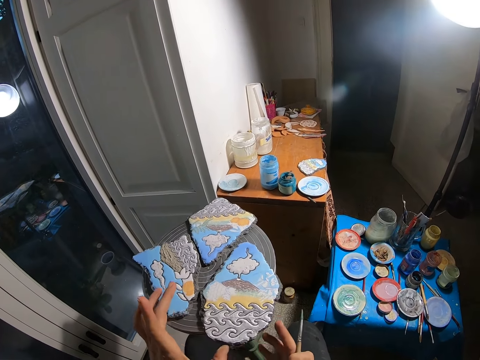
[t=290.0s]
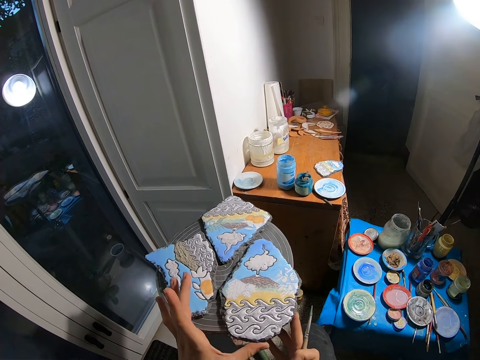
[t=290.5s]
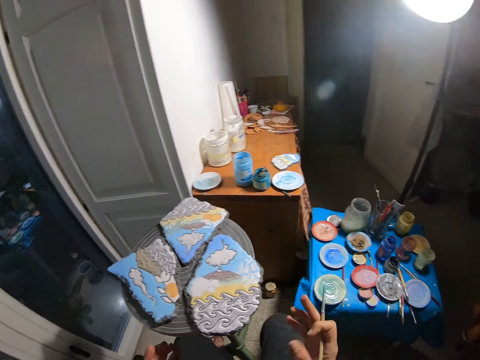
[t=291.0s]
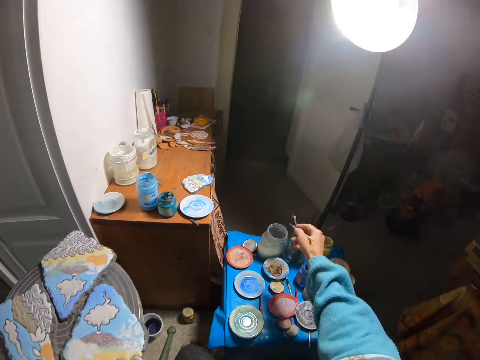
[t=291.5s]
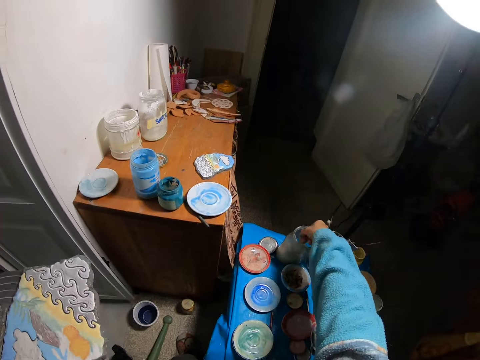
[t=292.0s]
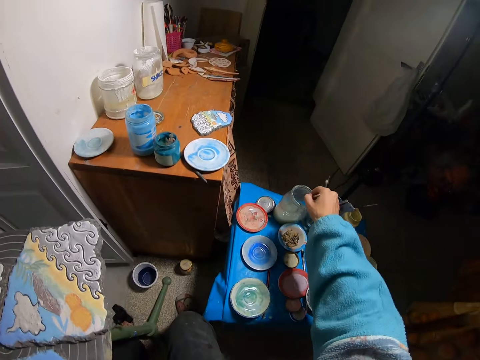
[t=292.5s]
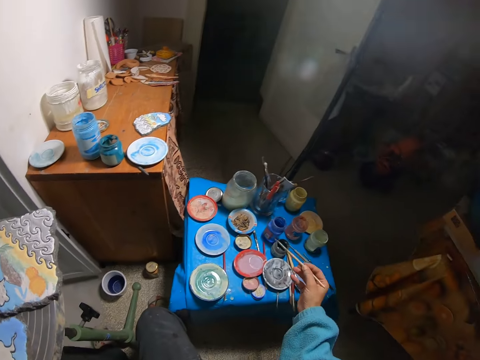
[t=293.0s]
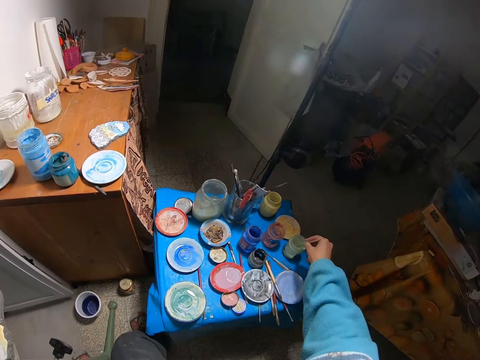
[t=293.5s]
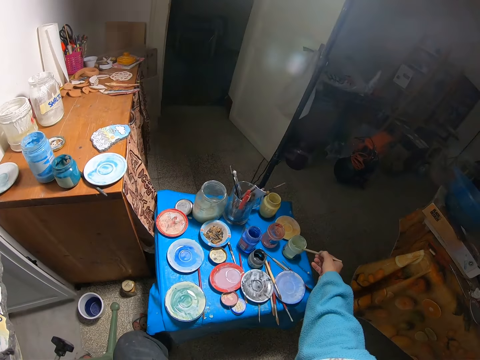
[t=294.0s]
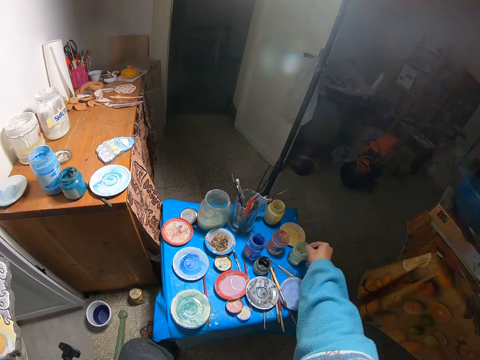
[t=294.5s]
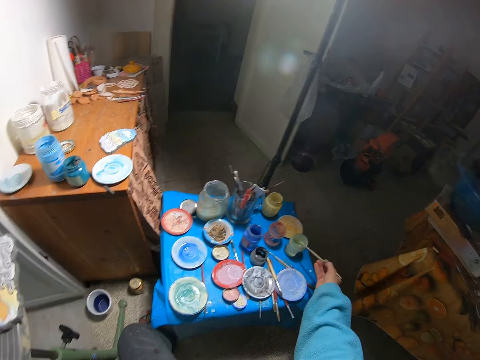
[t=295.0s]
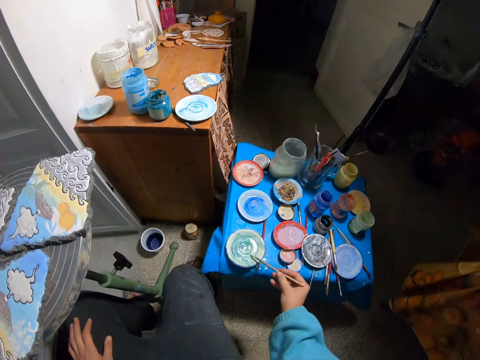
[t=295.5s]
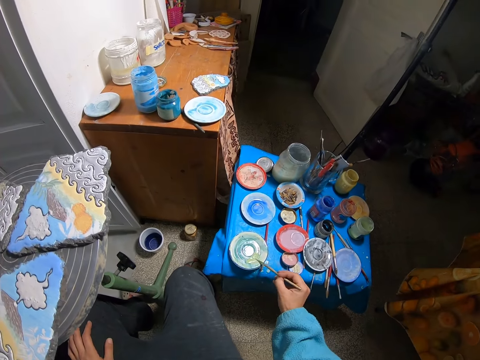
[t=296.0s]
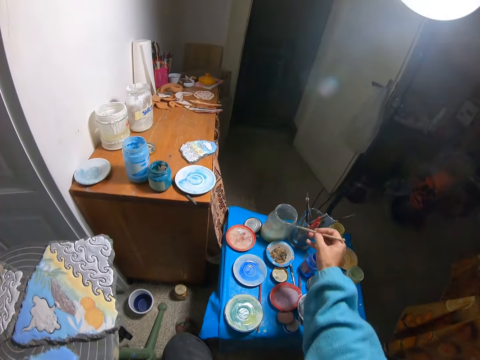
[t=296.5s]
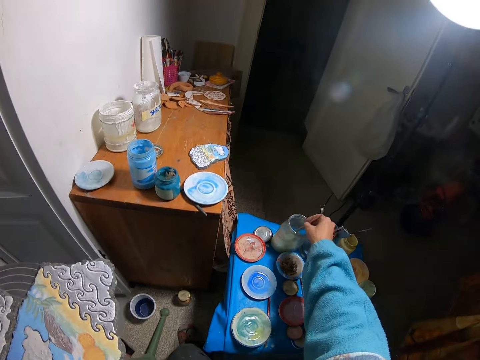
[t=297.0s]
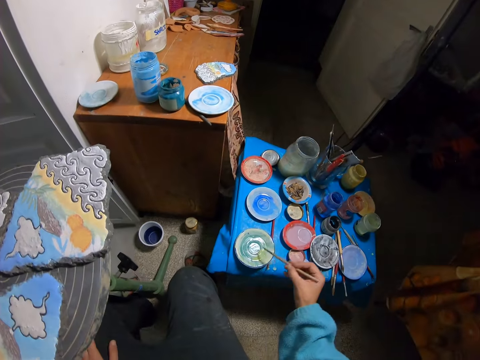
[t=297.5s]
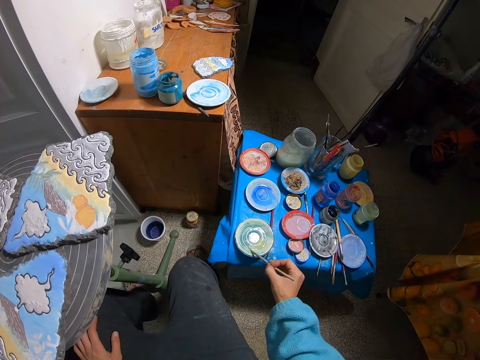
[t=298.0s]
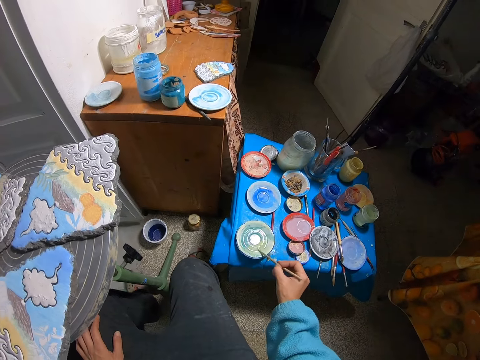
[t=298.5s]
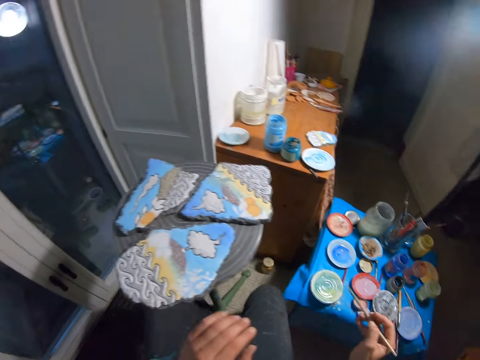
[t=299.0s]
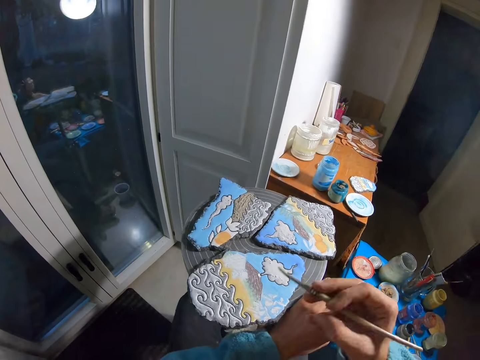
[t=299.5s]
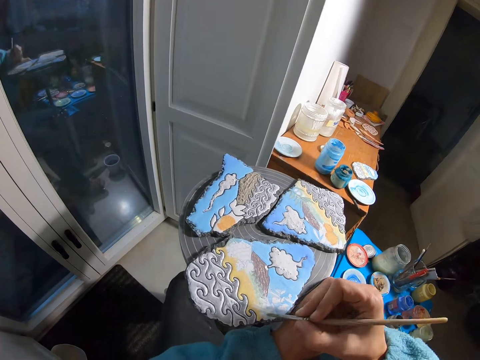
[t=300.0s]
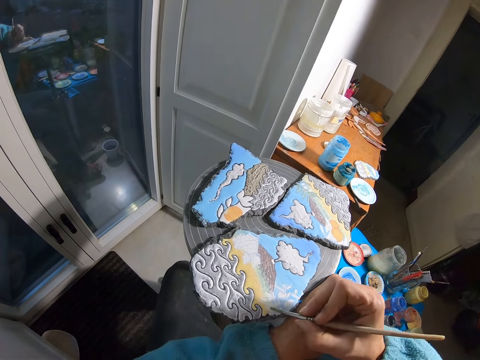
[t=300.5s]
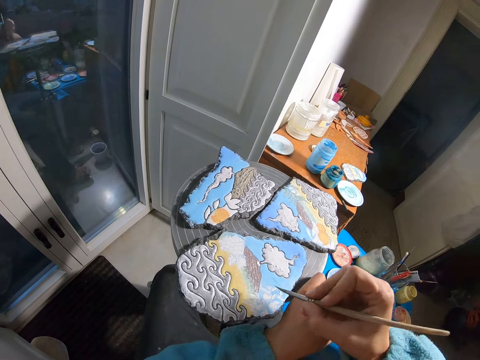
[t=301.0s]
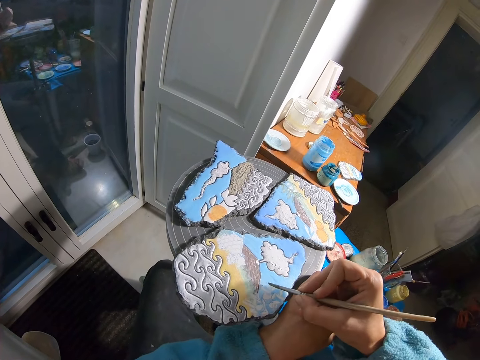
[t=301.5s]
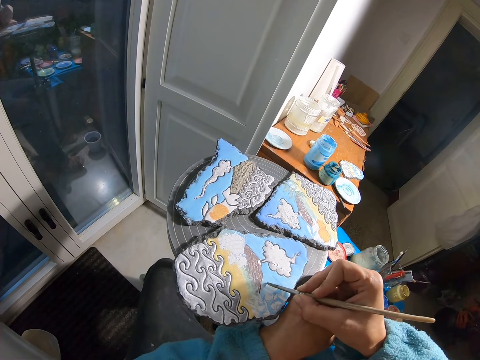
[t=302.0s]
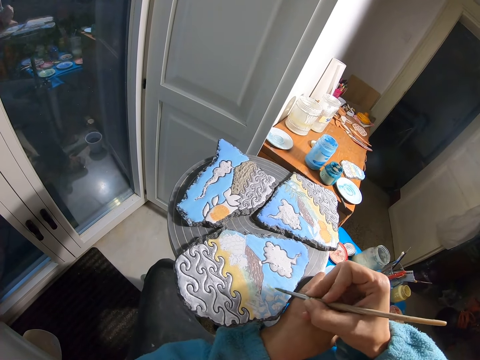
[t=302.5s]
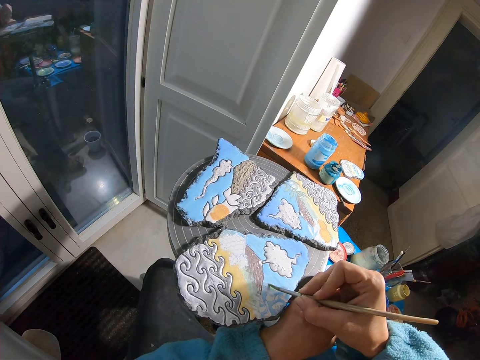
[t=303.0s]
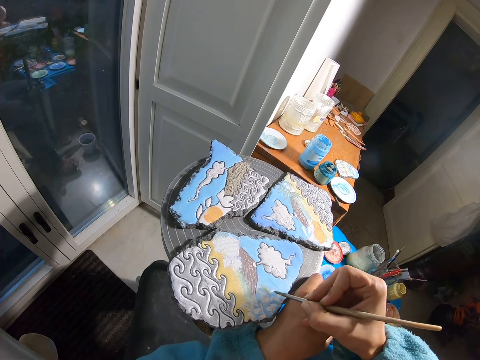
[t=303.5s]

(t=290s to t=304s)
The camera wearer rinses the brush in her right hand in a jar on a blue table. She immerses the paintbrush in the container. She takes paint from the jar on the blue table with the brush in her right hand. She takes paint from a plate on the blue table with the brush in her right hand. She rinses the brush in her right hand in the jar on the blue table. She takes paint from the plate on the blue table with the brush in her right hand. She places her left hand on the spin table. She paints the rock on the spin table with the brush in her right hand.

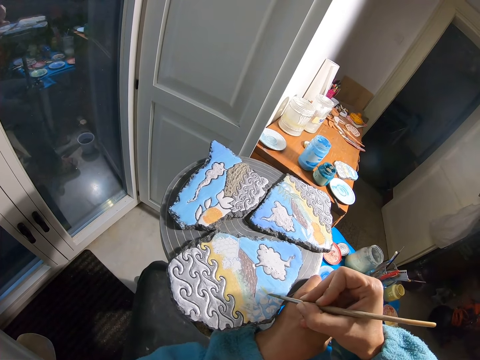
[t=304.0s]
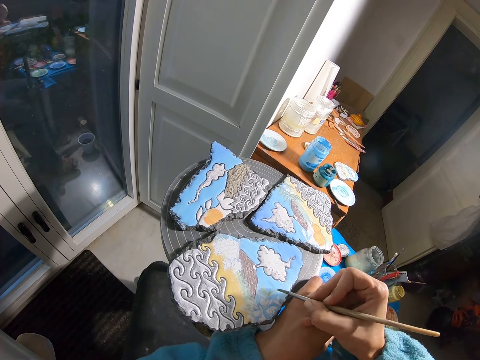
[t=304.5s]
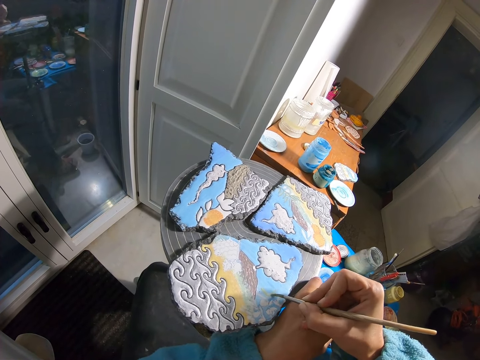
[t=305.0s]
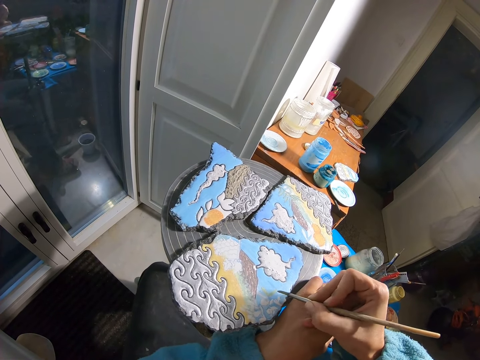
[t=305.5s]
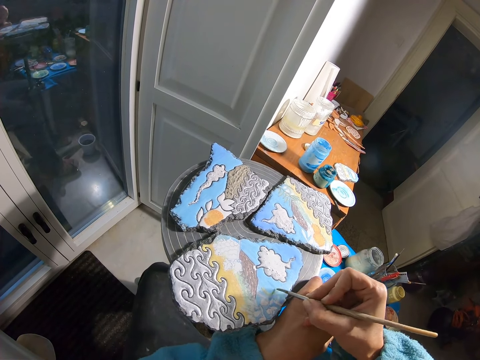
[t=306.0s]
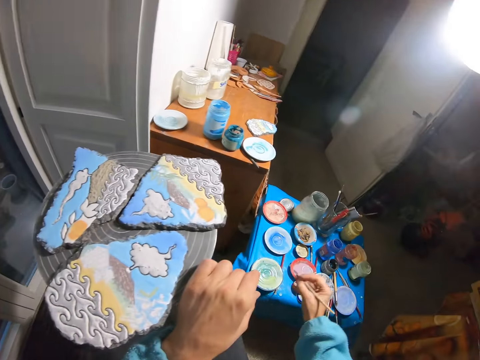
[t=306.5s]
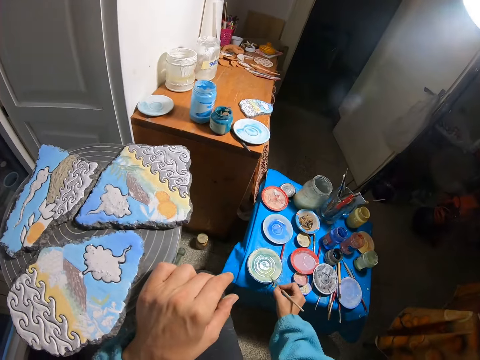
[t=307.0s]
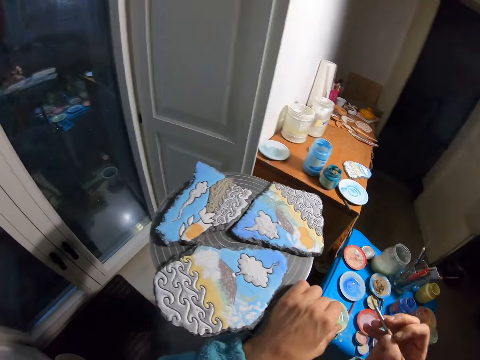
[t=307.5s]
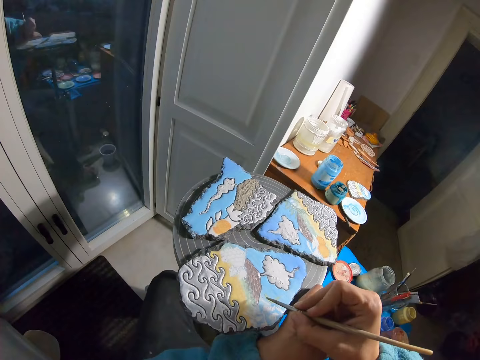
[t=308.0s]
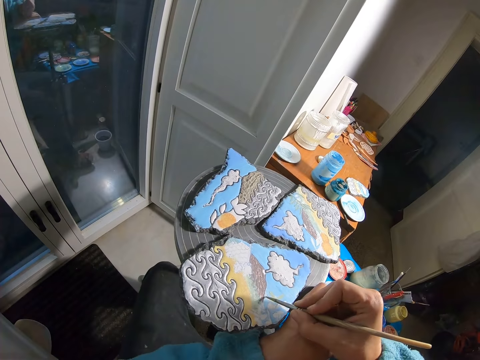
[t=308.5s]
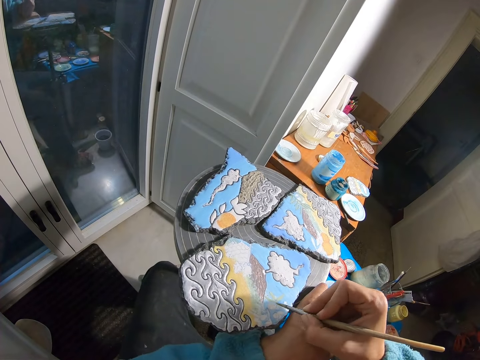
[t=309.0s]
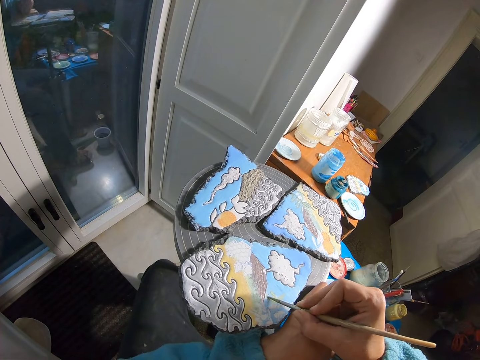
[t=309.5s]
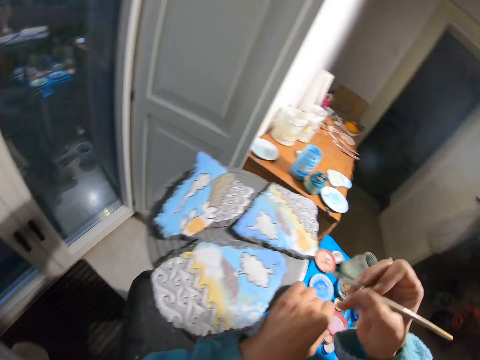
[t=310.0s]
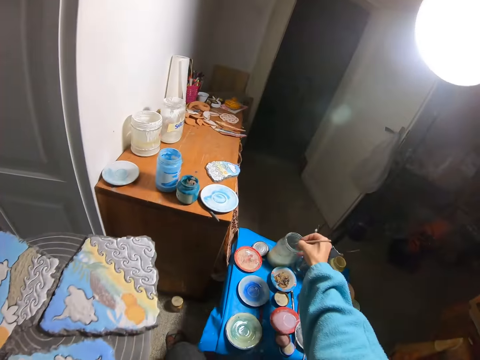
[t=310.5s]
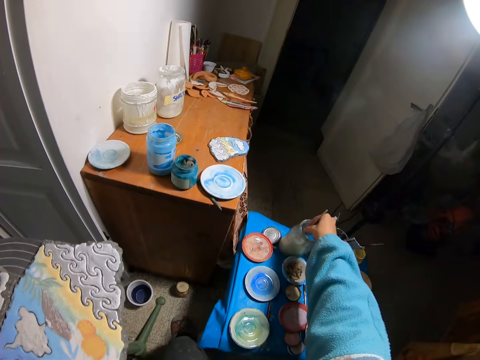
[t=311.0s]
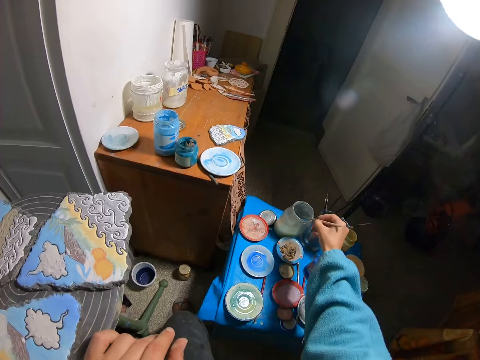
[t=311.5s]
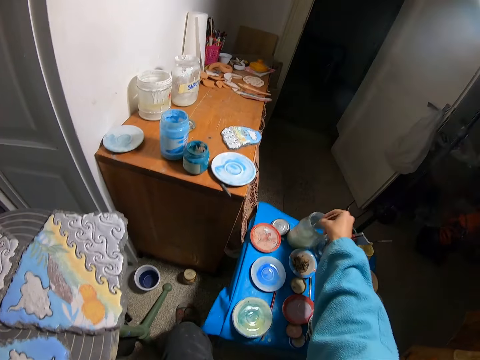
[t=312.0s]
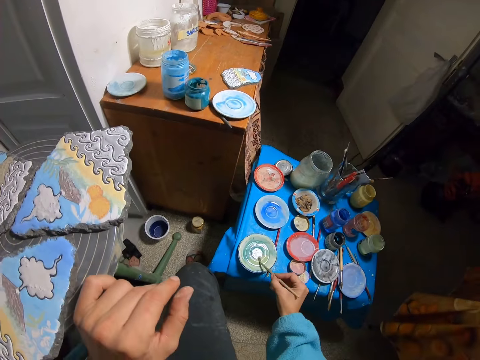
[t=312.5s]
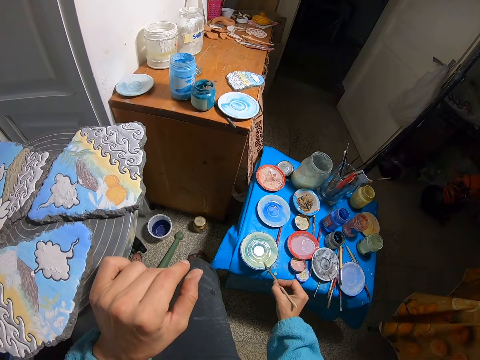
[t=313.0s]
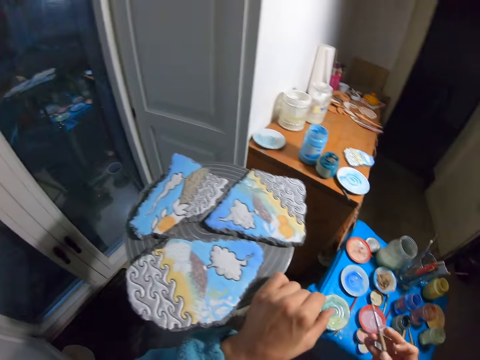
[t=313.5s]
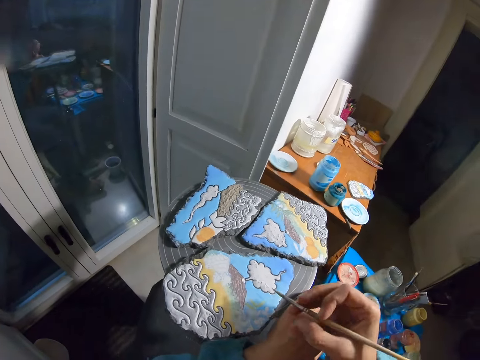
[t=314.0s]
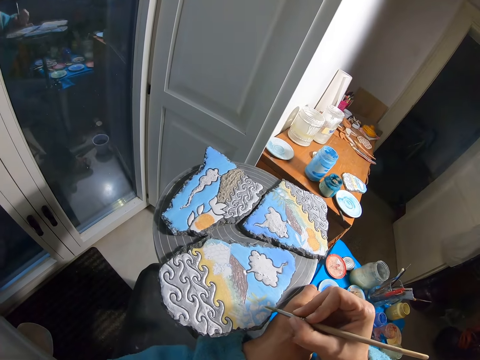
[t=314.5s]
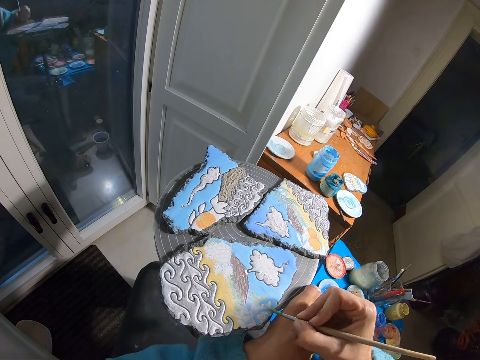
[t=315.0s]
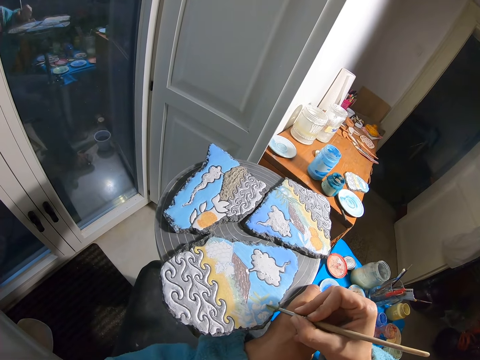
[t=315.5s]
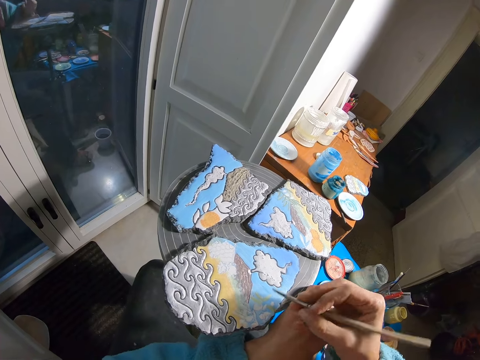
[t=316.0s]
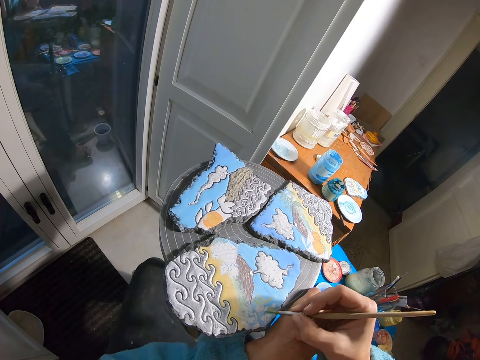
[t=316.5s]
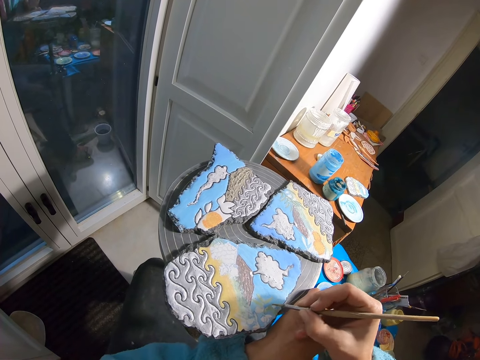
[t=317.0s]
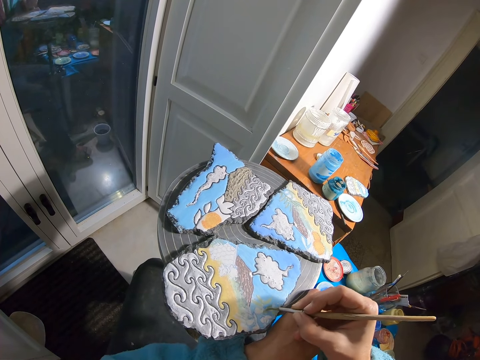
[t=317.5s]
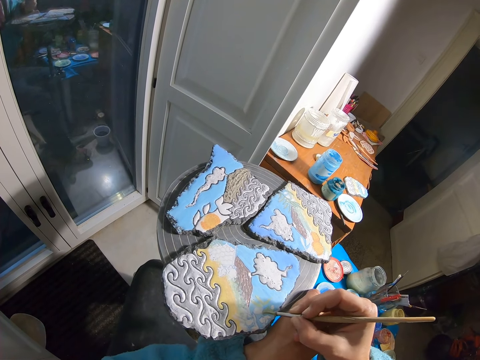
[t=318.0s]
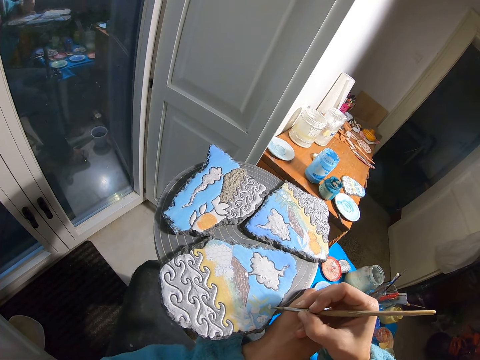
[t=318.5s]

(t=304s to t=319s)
The camera wearer takes paint from the plate on the blue table with the brush in her right hand. She paints the rock on the spin table with the brush in her right hand. She rinses the brush in her right hand in the jar on the blue table. She takes paint from the plate on the blue table with the brush in her right hand. She paints the rock on the spin table with the brush in her right hand.
